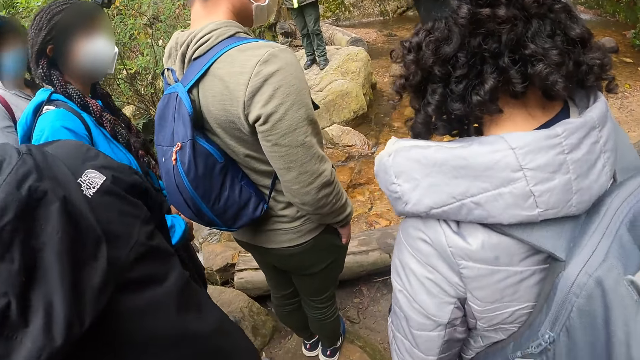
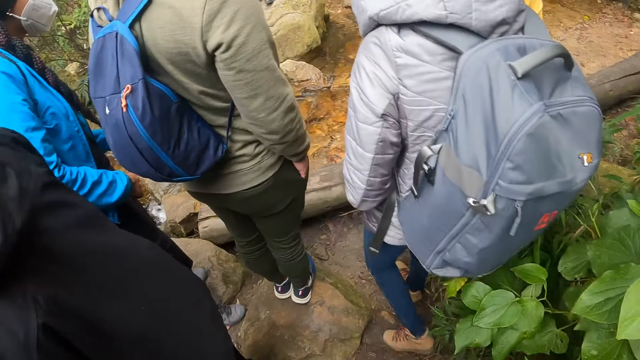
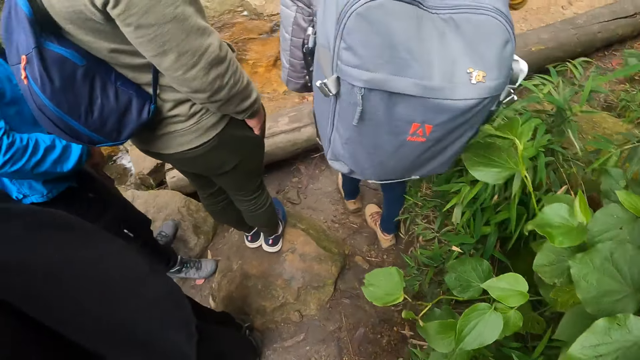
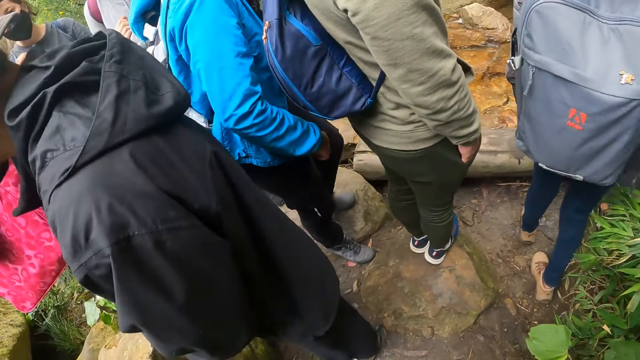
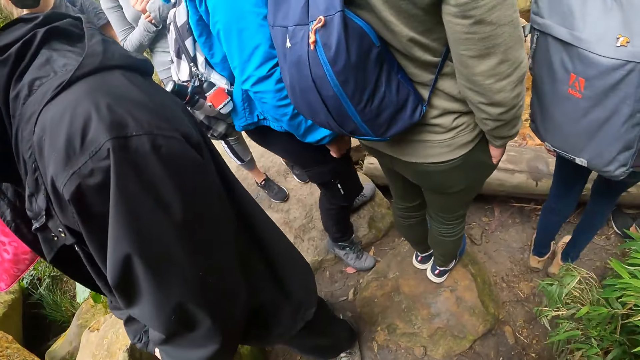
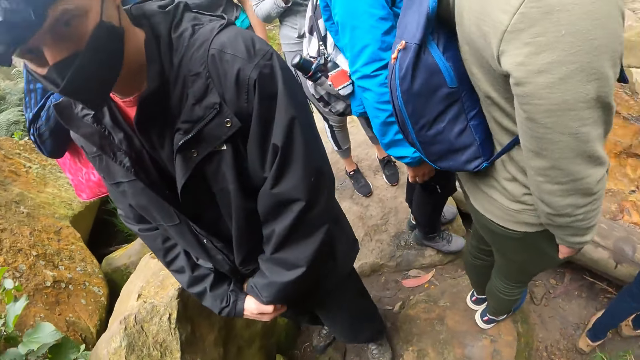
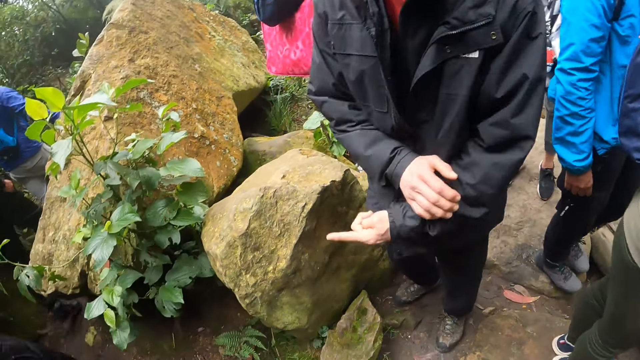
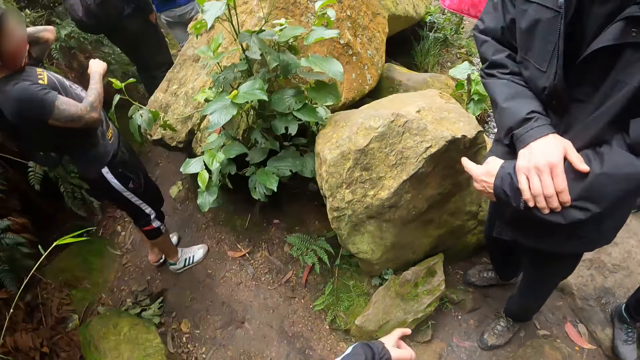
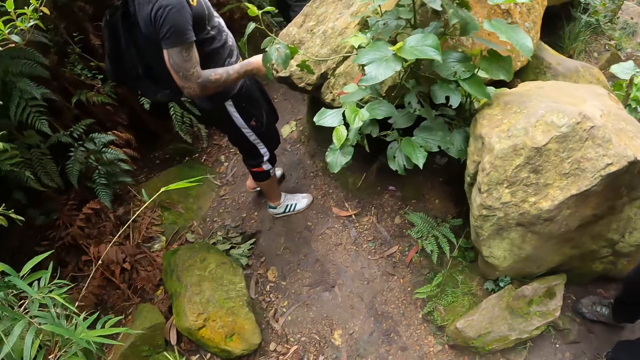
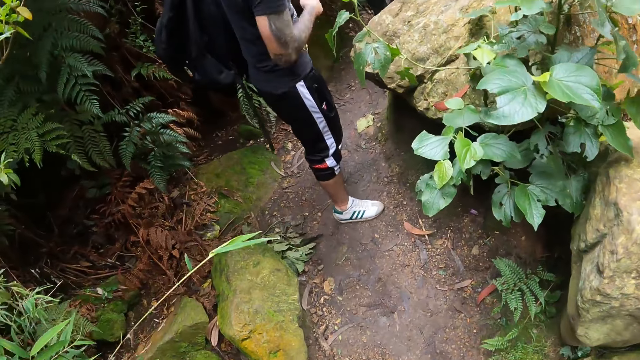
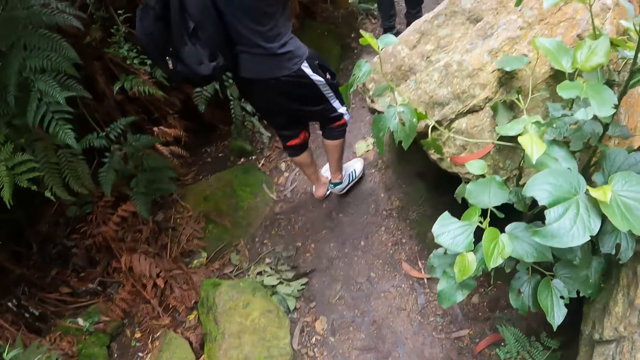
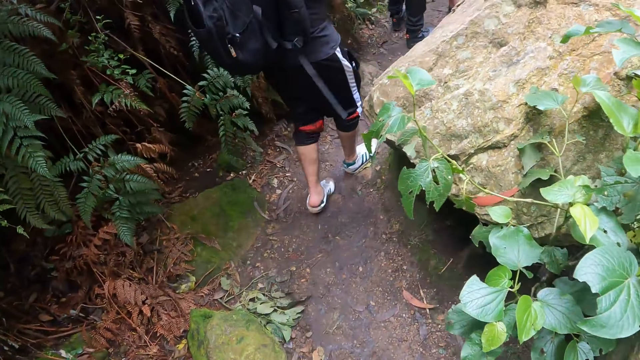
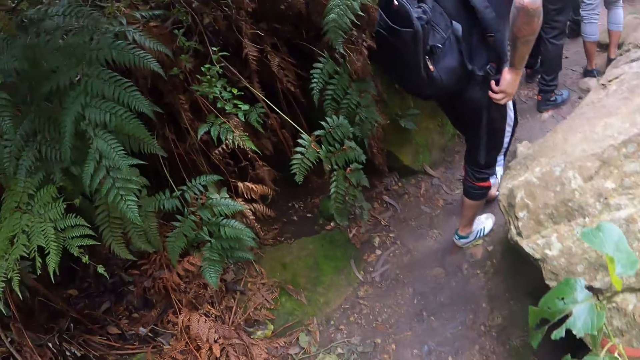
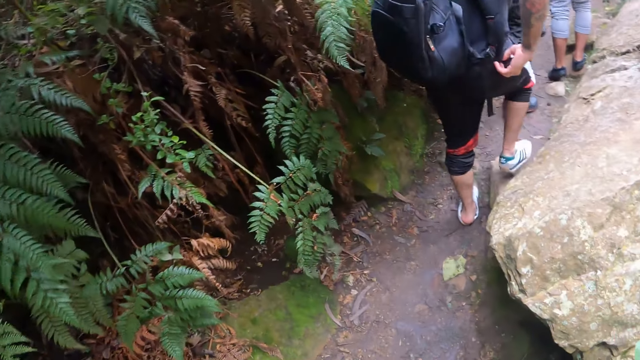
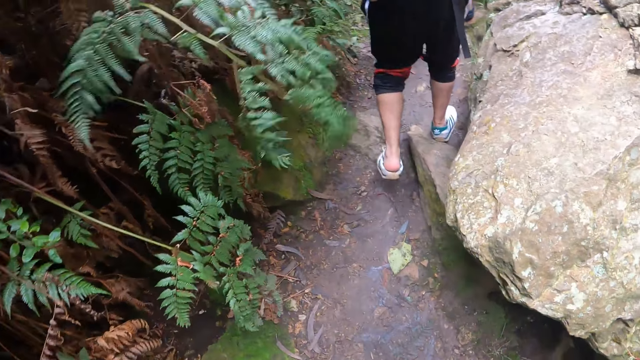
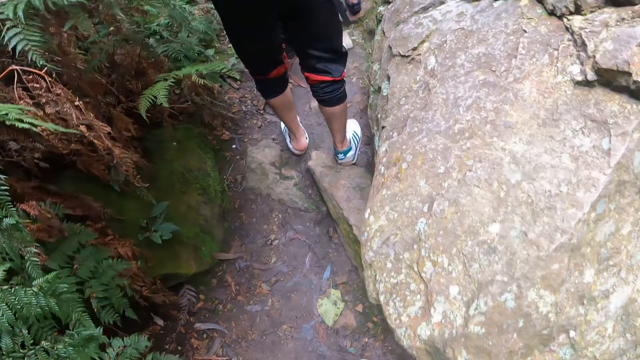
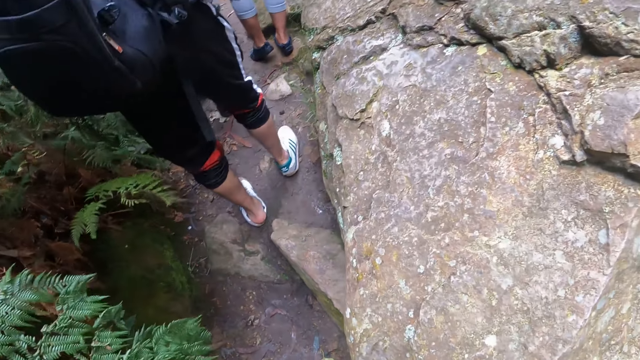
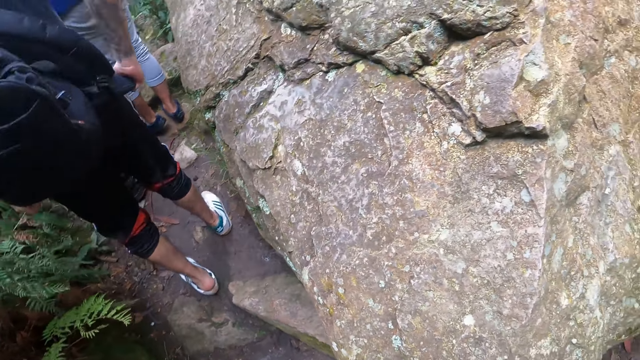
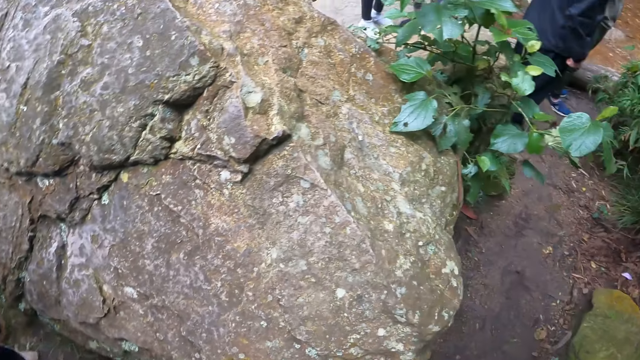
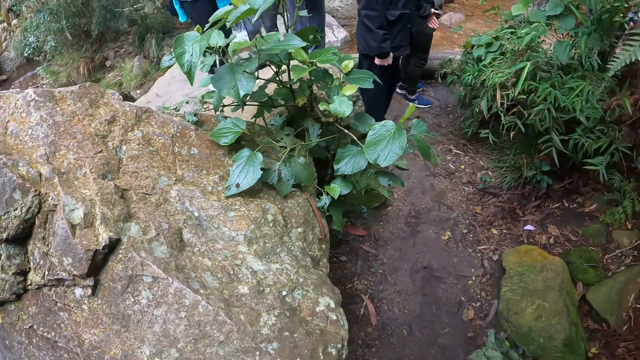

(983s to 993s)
The man interacts with the camera wearer. The camera wearer walks in the forest.

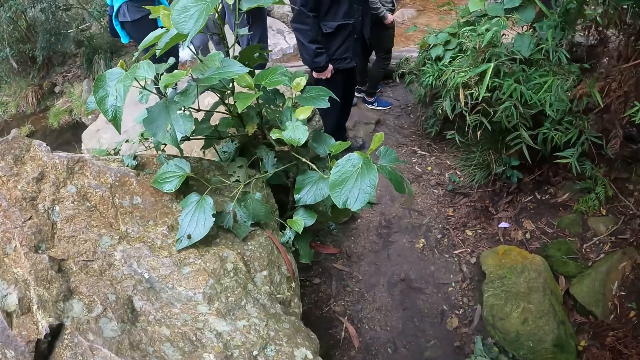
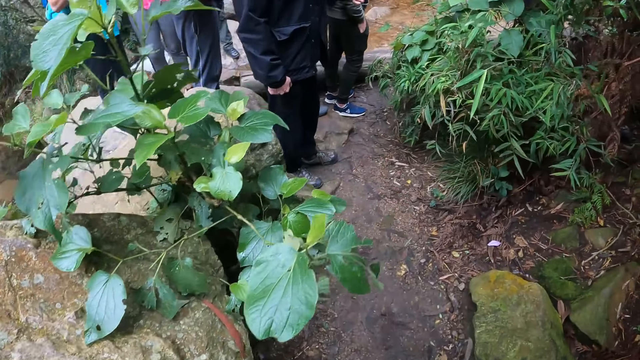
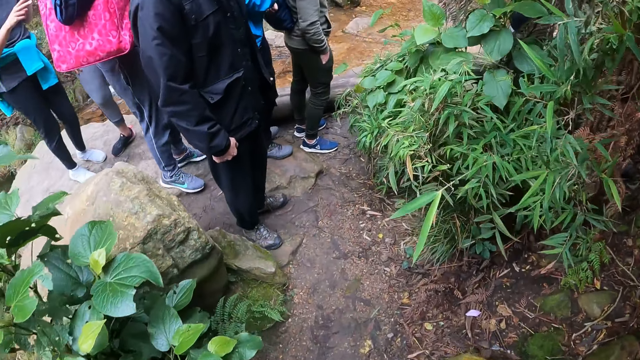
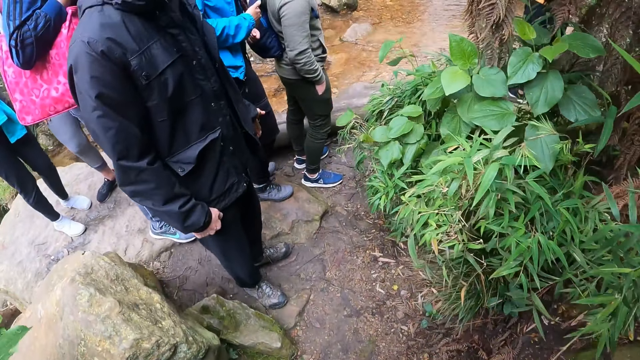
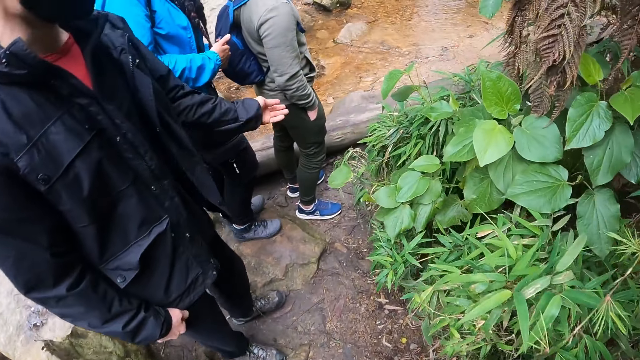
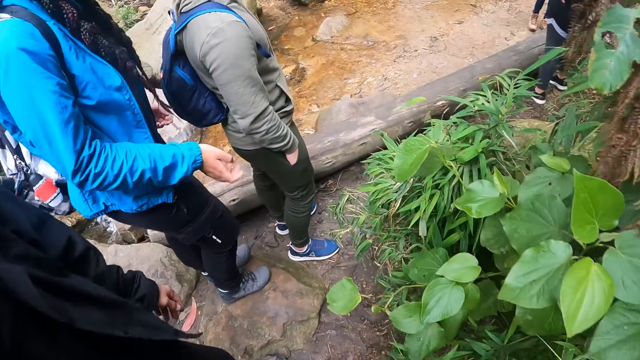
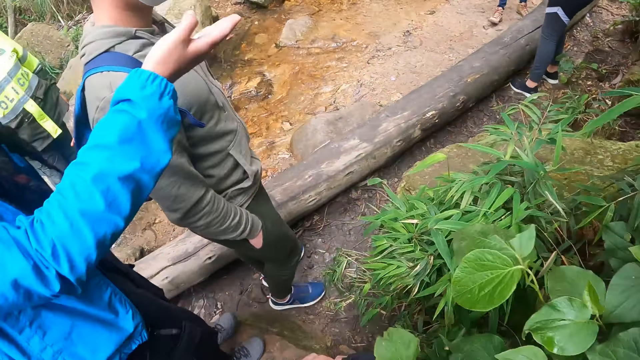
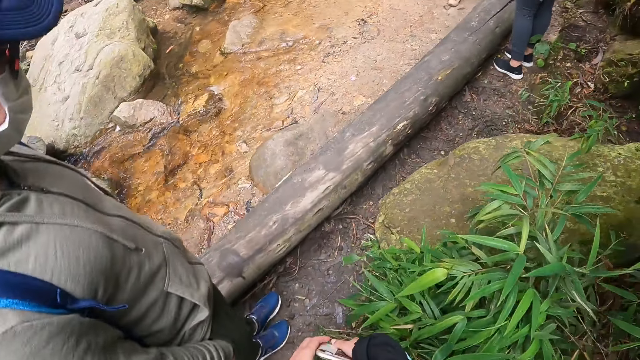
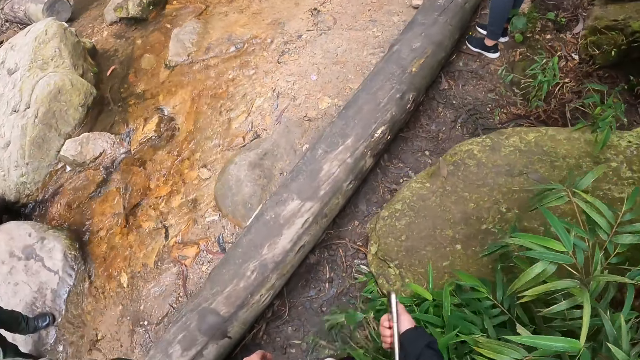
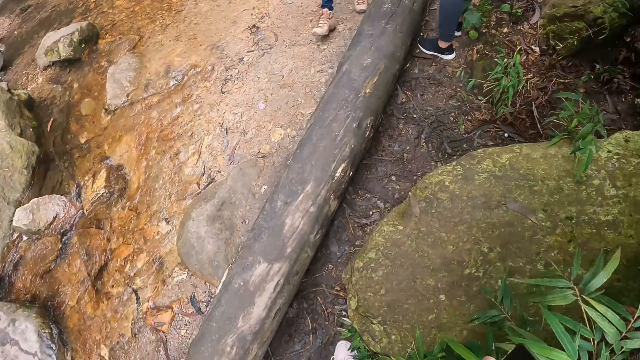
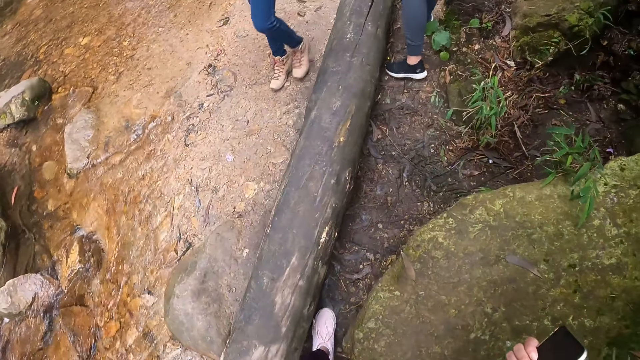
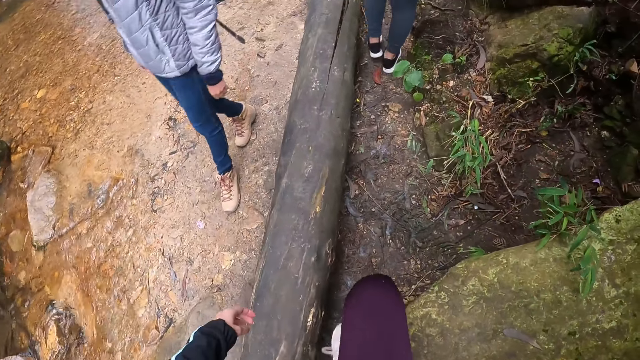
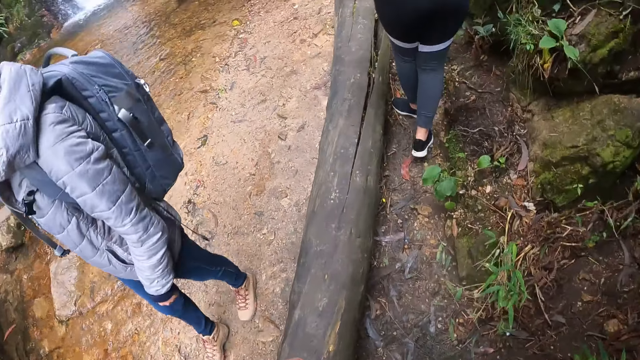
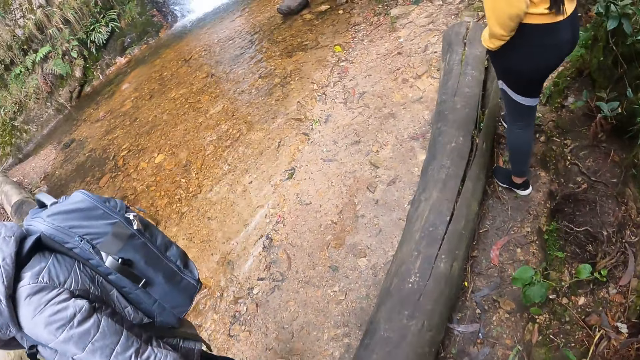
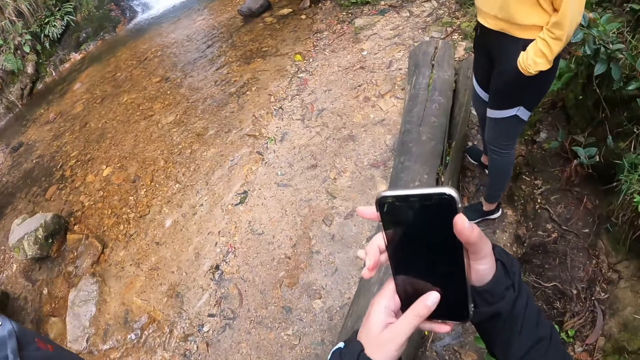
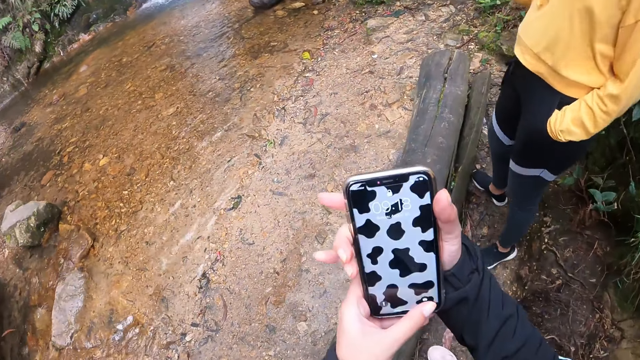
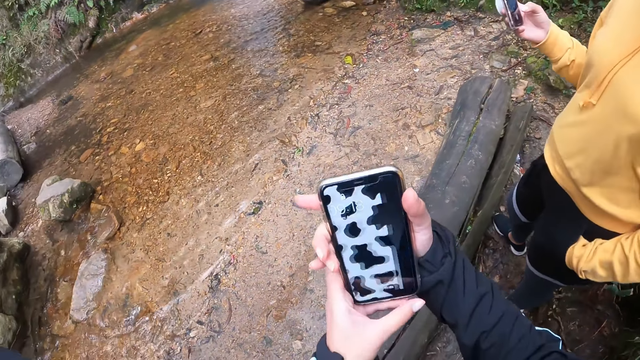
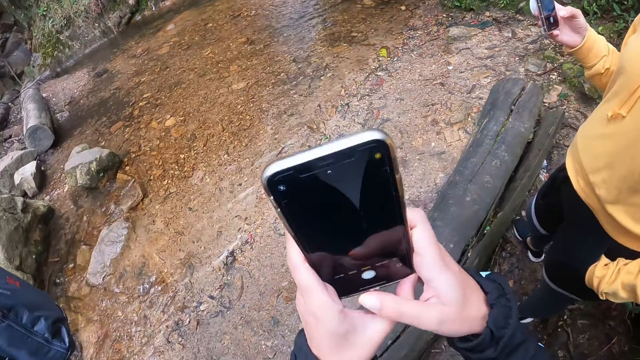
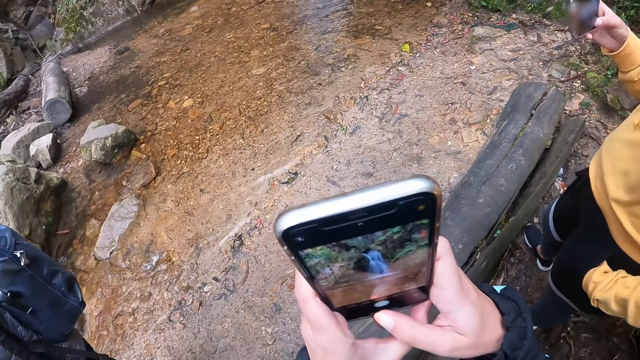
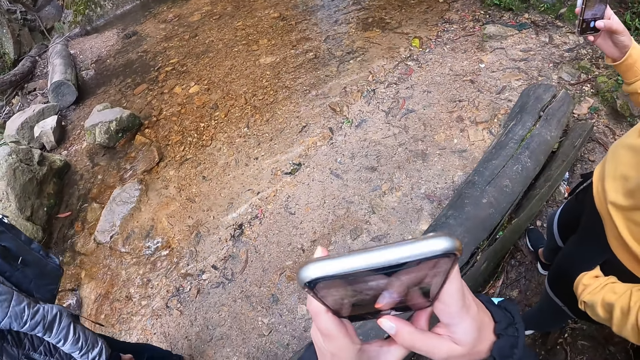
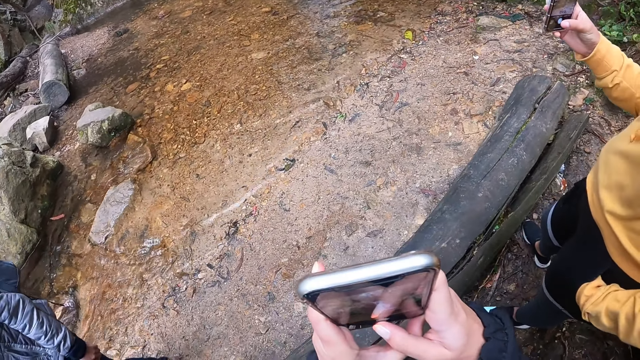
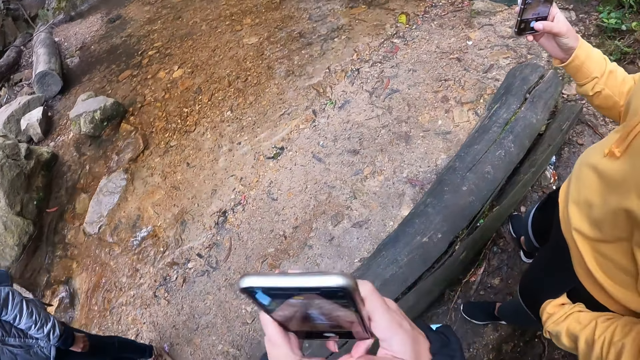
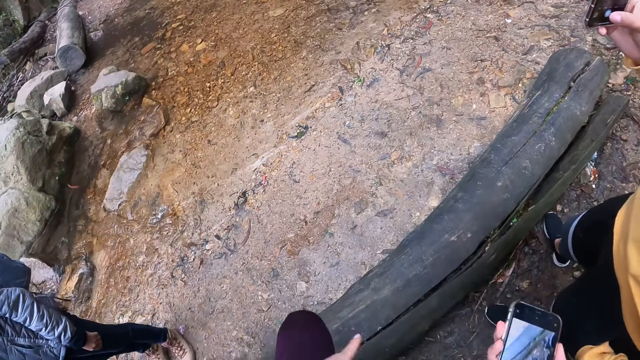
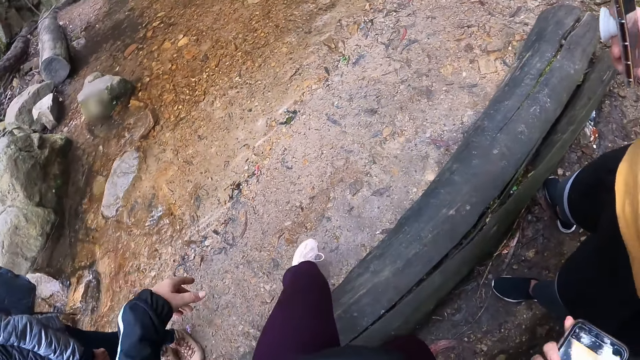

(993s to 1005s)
The woman interacts with the camera wearer. The camera wearer walks in the forest. They hold a phone with both hands and operate the phone with both hands. They press the phone and take a photo.
